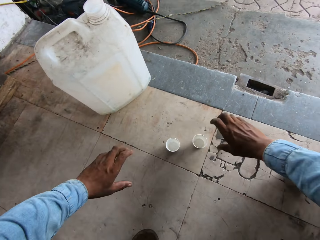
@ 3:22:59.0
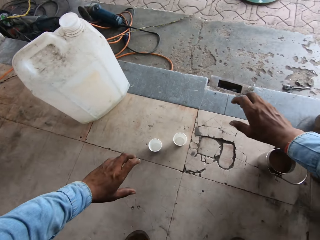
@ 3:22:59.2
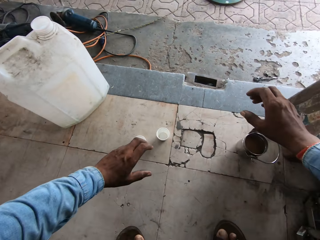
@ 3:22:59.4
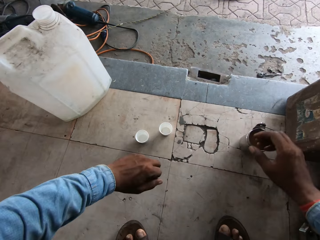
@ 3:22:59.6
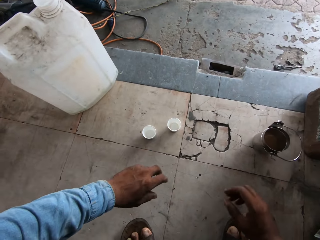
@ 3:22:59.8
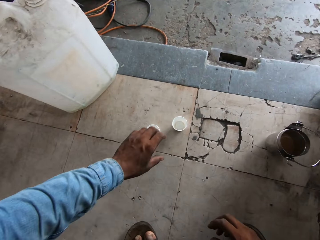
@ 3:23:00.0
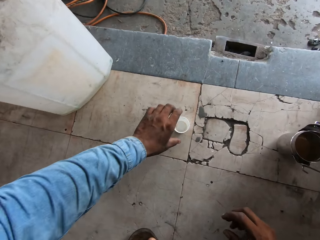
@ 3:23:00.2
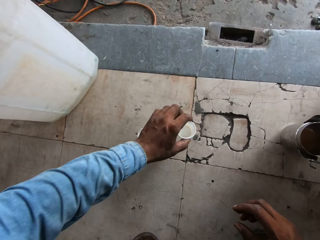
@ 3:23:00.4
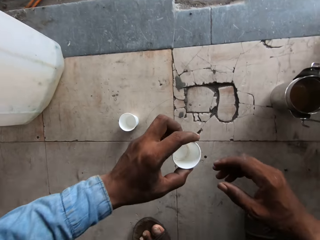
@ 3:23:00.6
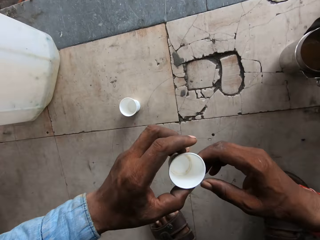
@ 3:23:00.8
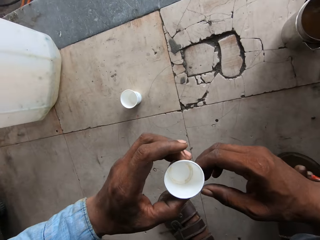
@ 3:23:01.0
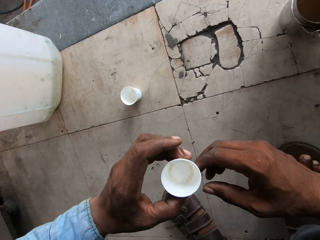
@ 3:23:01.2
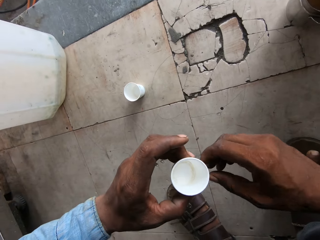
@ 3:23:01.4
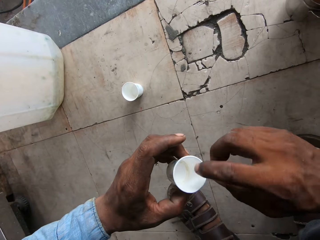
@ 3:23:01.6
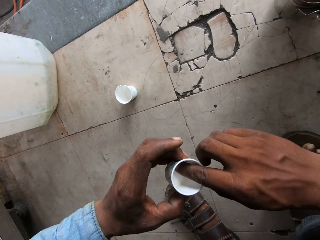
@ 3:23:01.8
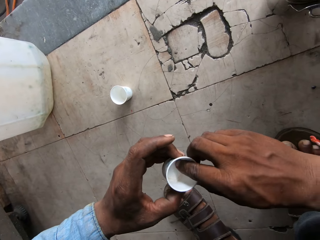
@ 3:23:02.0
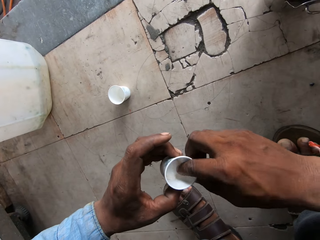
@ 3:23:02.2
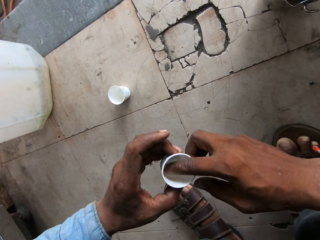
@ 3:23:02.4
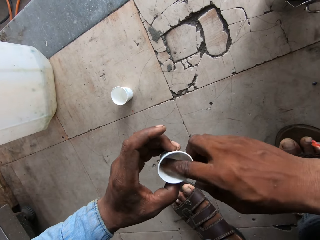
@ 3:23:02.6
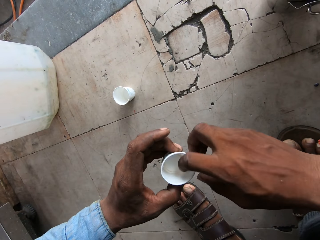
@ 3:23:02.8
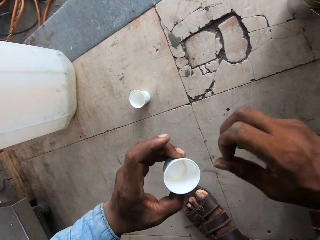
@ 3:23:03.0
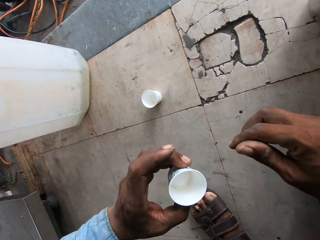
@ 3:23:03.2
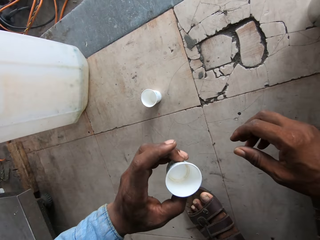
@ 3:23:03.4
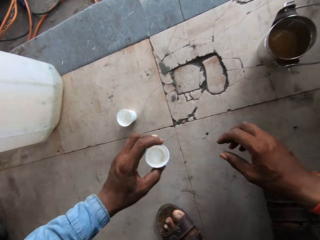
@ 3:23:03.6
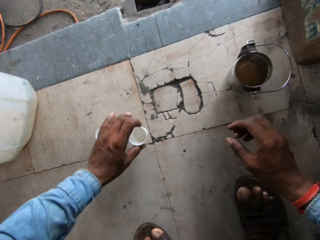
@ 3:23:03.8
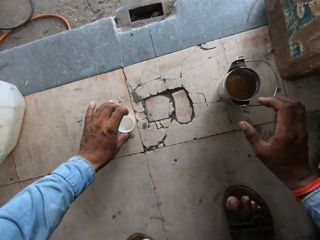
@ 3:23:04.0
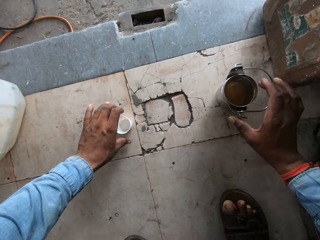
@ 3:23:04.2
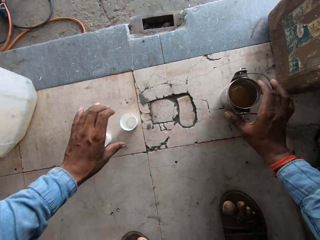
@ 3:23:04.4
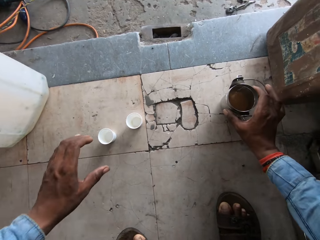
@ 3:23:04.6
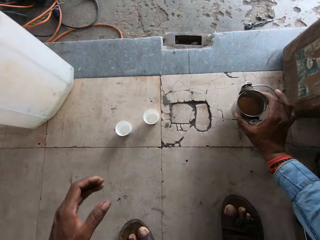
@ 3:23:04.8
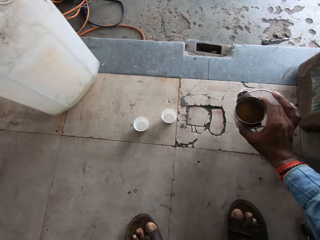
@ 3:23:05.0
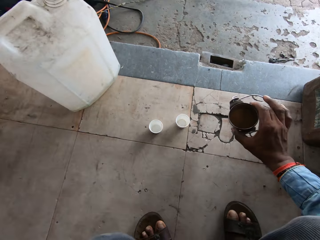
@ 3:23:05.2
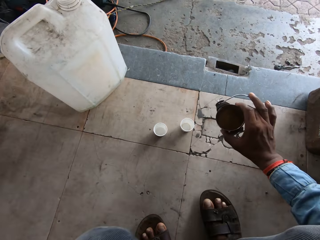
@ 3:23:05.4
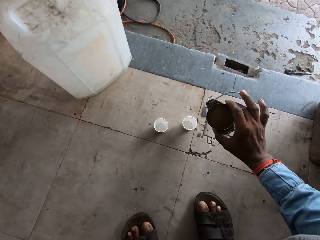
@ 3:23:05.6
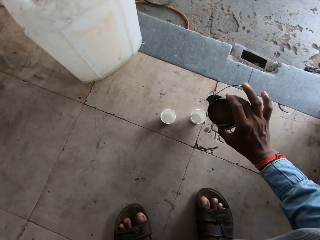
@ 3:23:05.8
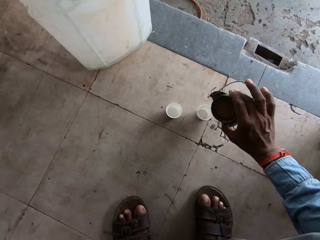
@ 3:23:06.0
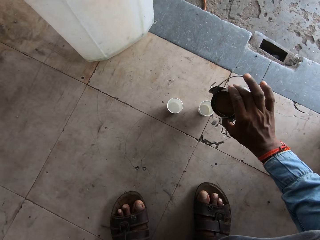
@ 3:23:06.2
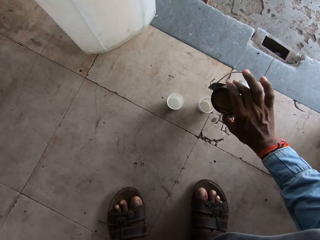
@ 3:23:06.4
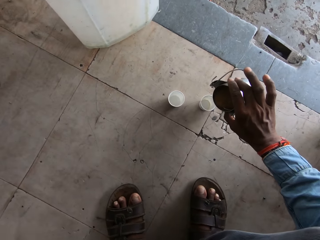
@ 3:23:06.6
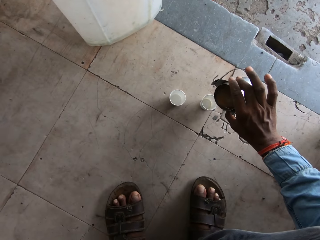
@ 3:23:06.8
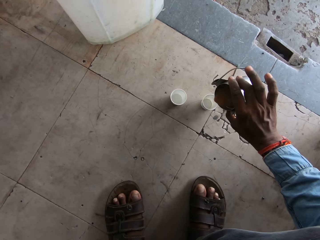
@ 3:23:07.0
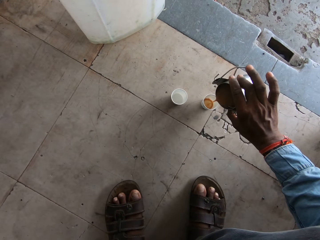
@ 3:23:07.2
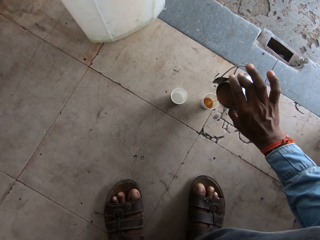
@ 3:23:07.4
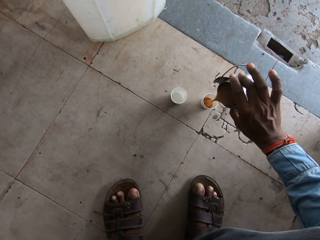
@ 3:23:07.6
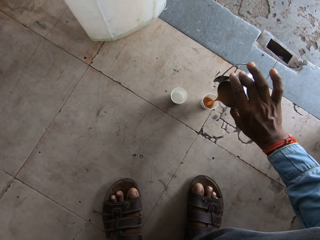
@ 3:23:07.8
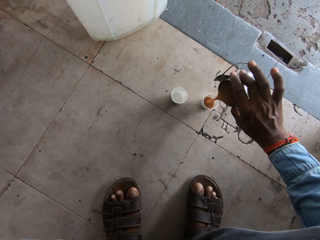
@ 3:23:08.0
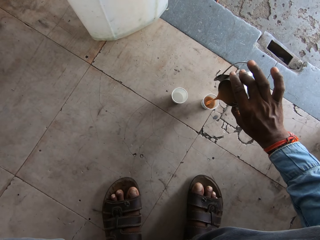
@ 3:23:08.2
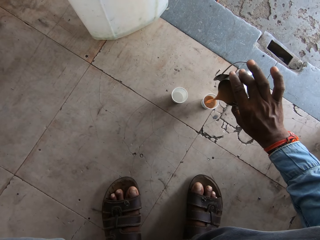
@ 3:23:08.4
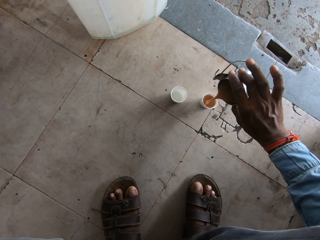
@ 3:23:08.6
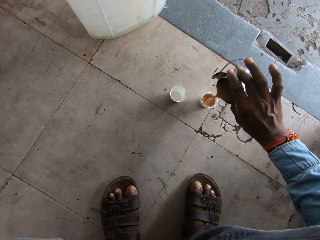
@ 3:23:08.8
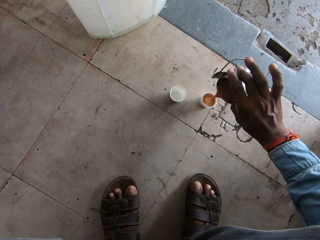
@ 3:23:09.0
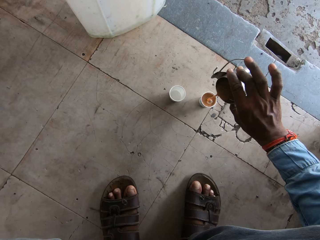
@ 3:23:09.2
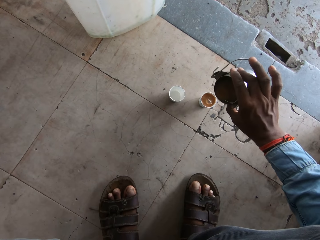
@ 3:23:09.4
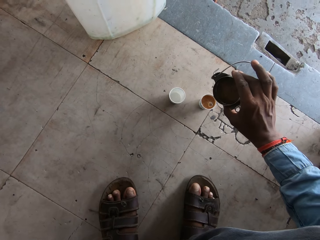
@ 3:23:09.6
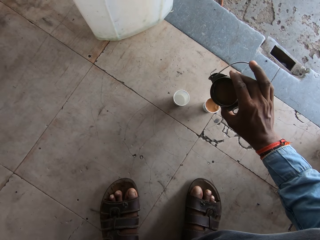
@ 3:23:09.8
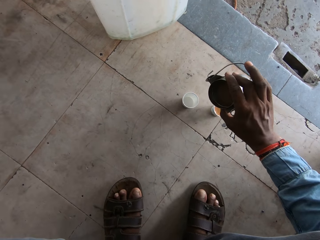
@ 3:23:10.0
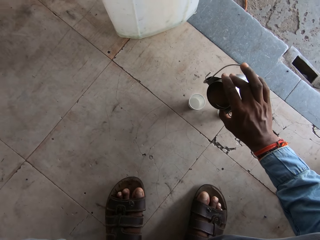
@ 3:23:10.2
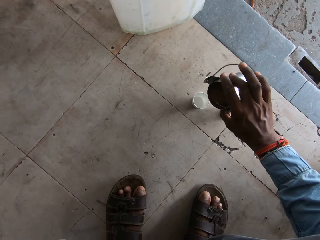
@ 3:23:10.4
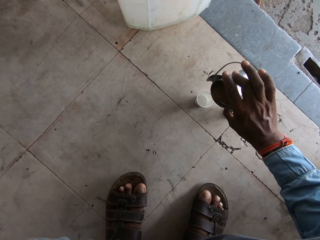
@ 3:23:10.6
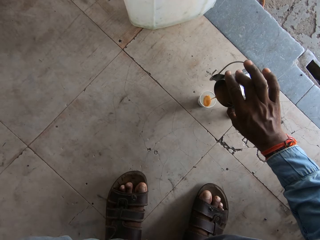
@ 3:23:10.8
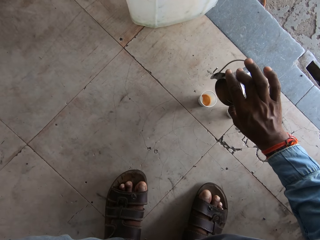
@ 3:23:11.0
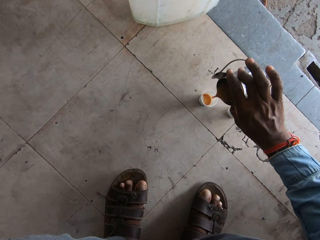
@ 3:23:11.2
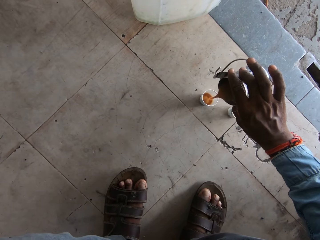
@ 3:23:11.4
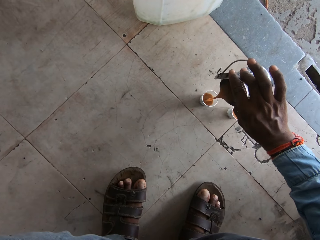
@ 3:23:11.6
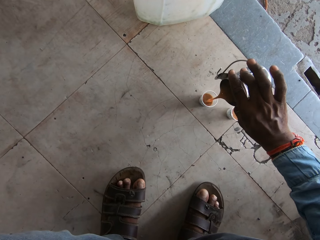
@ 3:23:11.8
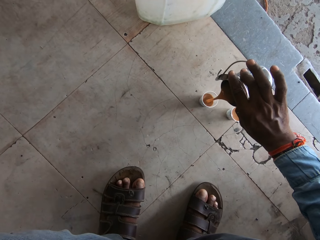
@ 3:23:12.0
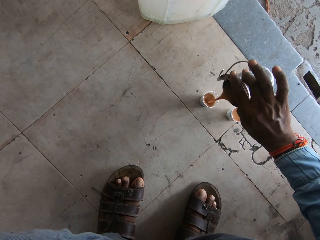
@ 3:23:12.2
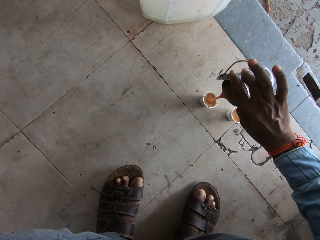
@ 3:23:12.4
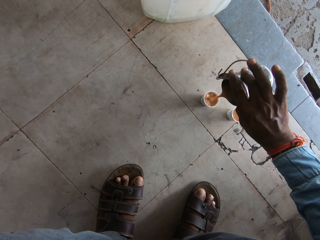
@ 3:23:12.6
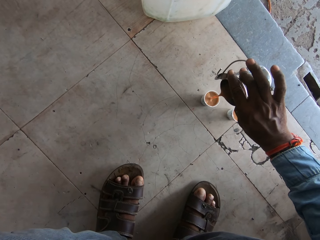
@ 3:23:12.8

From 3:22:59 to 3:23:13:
The camera wearer puts the plastic cup on the floor. He holds the plastic cup with both hands. He wipes the cup with his finger. He holds the metal. He puts tea inside the cups. He pours the colorless water into the cup.

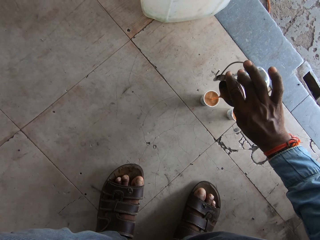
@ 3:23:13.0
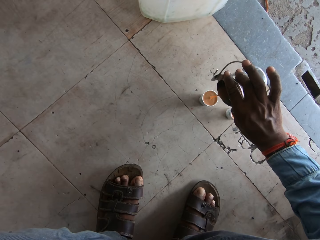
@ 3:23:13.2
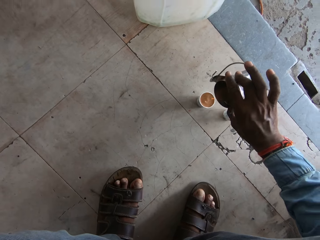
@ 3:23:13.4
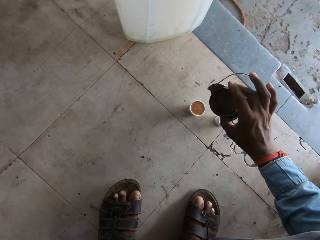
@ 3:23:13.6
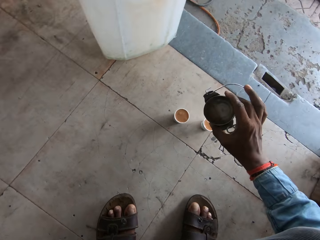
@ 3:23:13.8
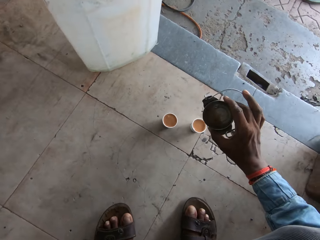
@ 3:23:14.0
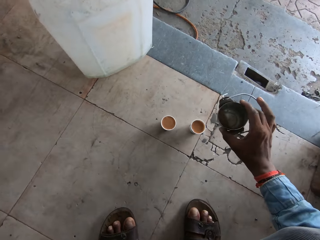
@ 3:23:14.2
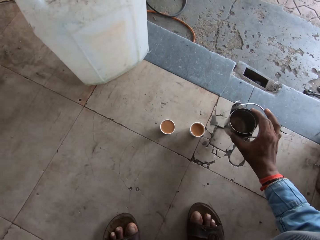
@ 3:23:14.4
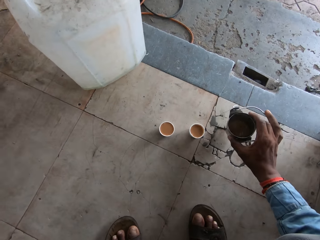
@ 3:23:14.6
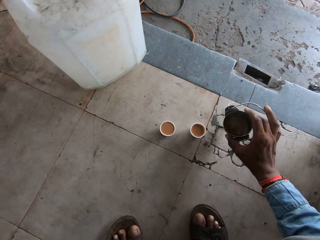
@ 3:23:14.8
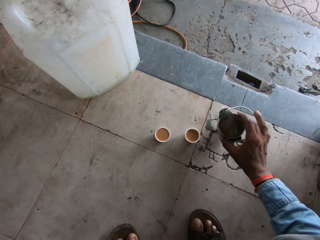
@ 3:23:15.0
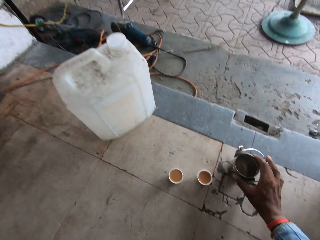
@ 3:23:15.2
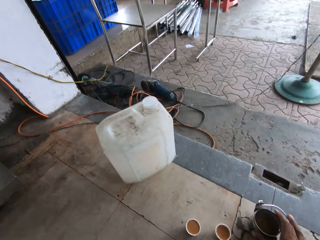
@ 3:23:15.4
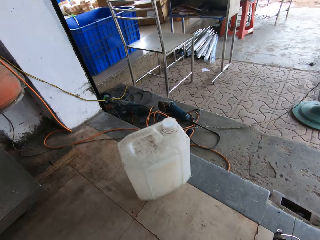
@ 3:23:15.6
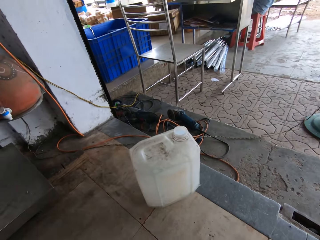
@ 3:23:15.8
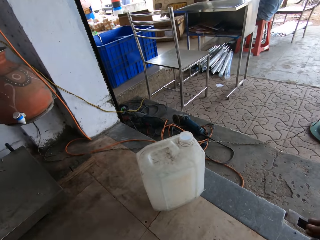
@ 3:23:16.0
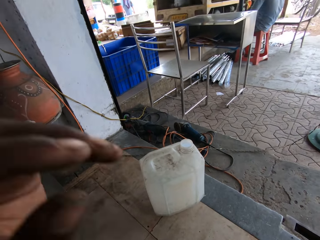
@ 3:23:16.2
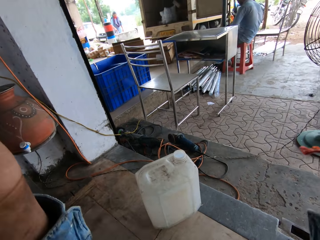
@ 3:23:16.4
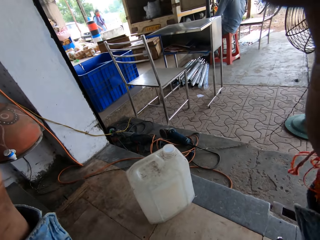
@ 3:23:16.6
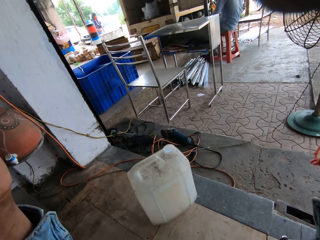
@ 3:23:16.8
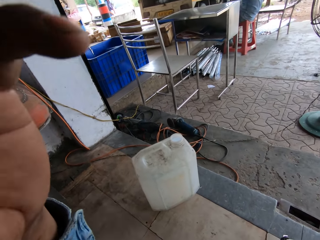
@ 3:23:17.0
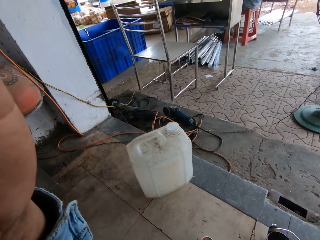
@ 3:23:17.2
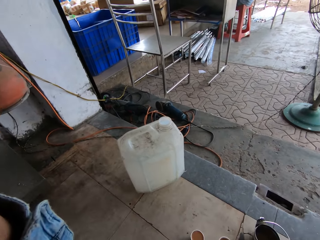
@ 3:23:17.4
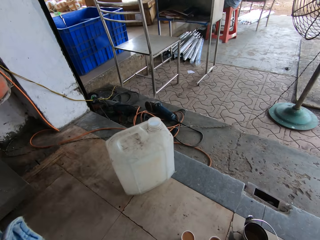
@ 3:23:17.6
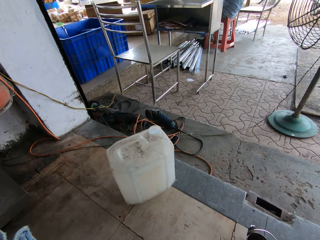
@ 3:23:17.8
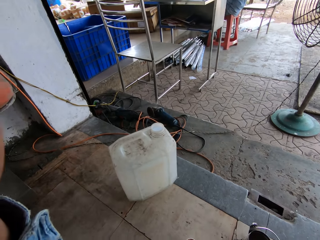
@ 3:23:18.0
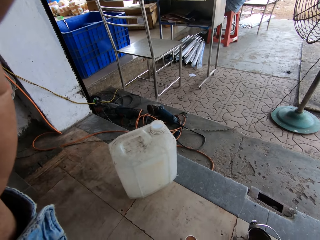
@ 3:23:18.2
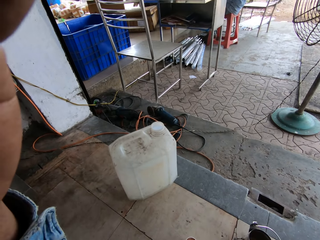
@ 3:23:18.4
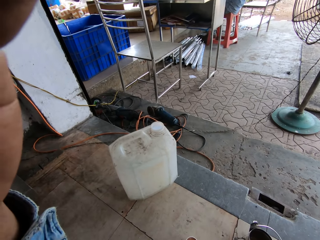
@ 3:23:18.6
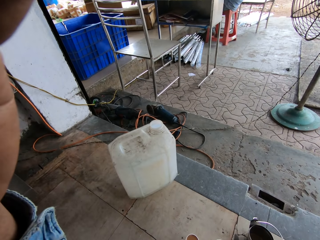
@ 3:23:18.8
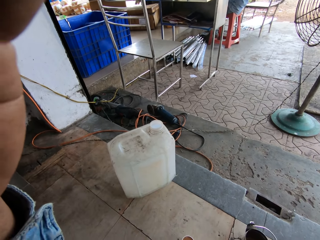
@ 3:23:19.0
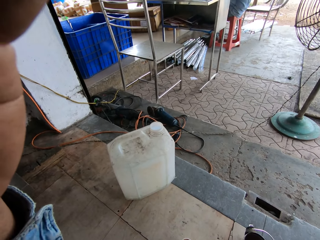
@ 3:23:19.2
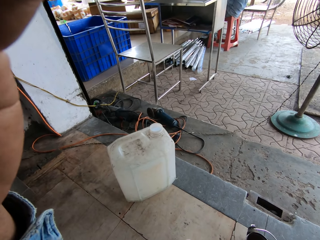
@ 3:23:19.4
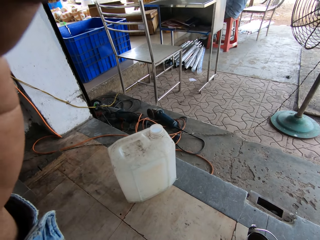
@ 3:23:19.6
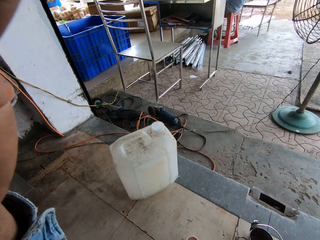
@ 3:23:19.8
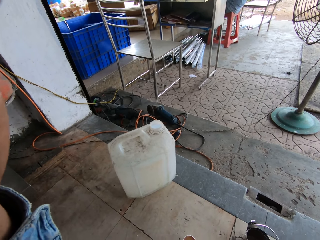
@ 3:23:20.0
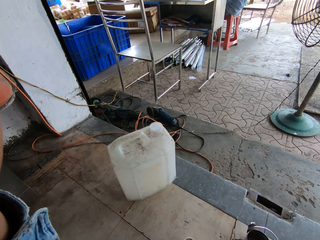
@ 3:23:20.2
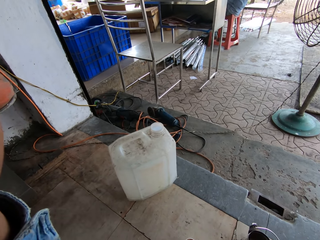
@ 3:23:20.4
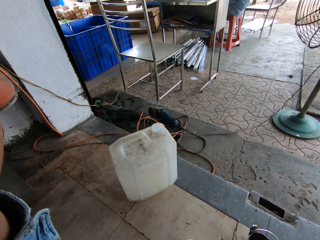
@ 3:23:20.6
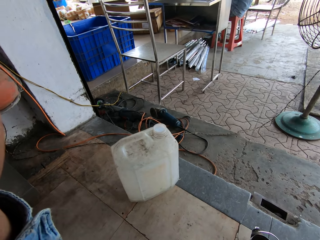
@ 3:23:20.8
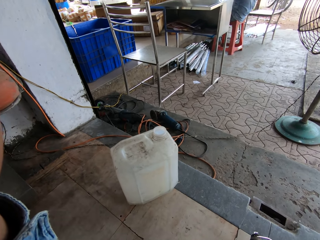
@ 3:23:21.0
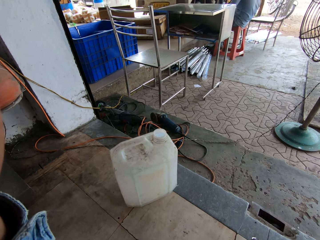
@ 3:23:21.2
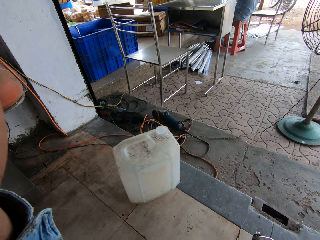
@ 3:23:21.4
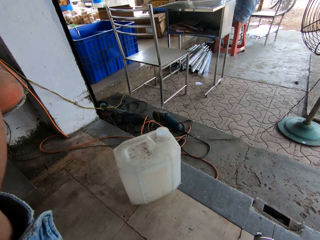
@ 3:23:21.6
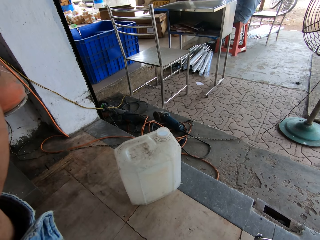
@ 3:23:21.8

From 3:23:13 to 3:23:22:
The camera wearer looks at the bottle. He adjusts his camera. He lifts his hand.
